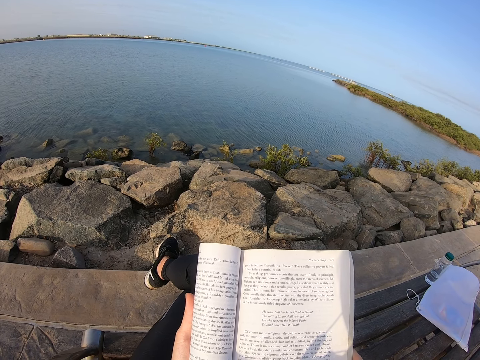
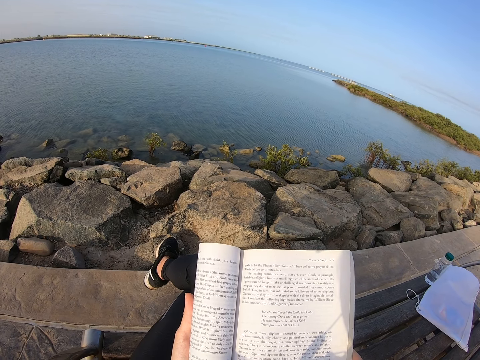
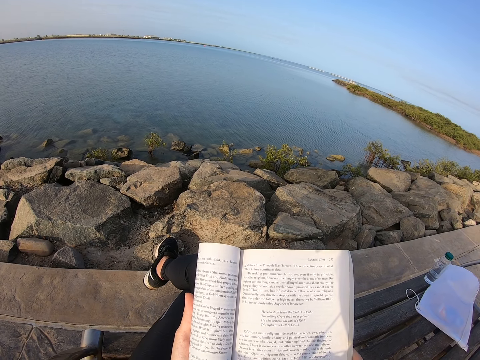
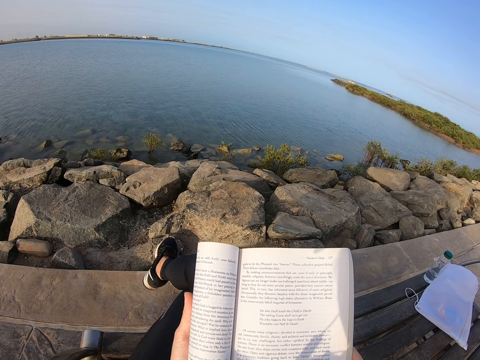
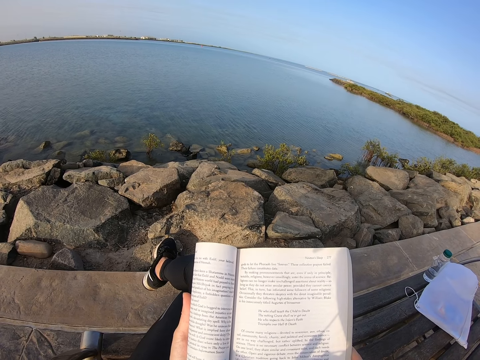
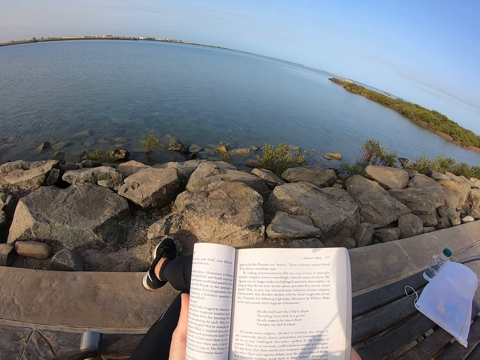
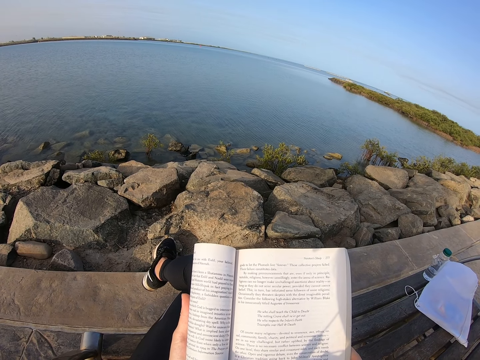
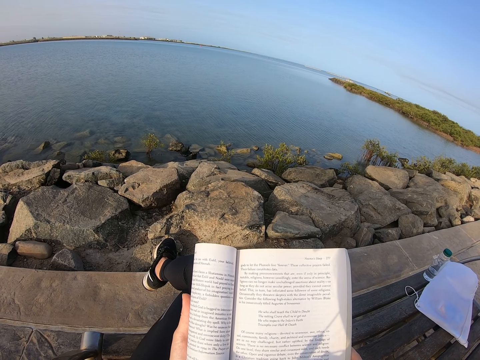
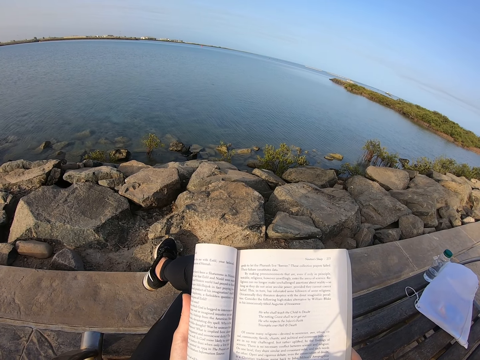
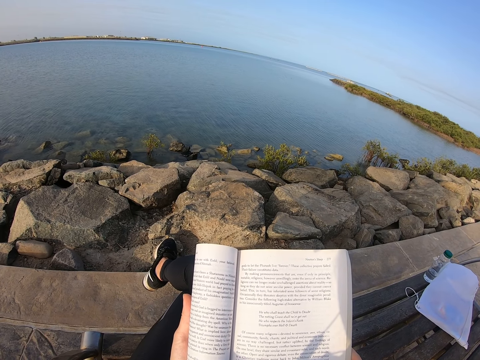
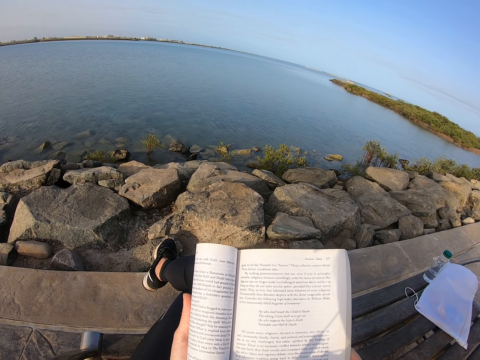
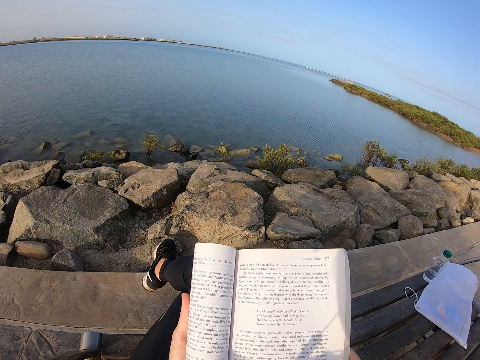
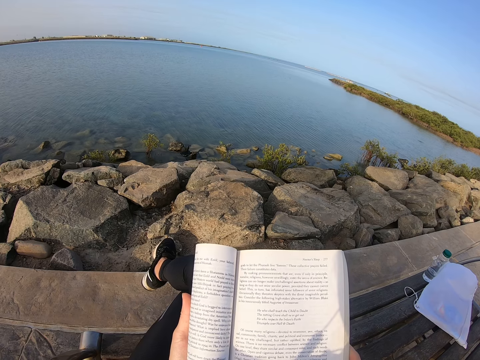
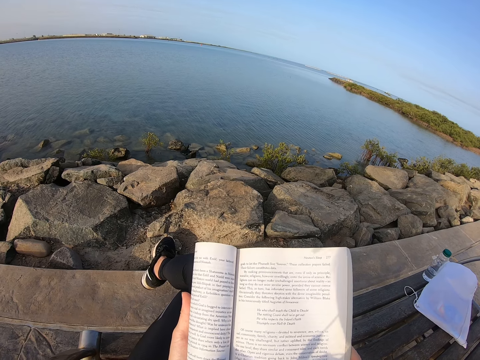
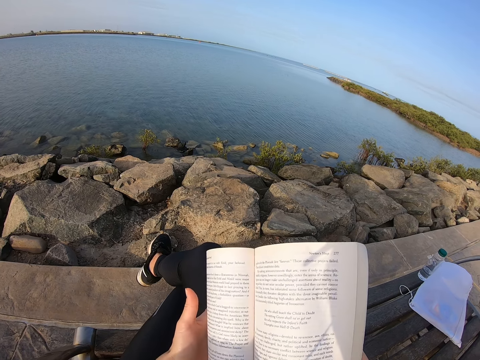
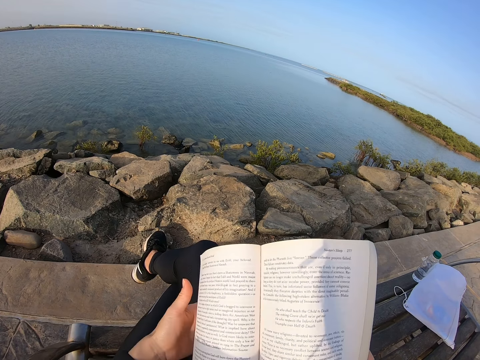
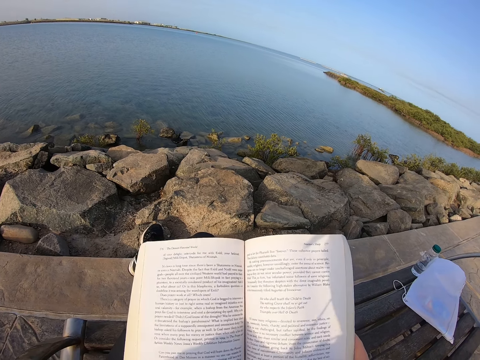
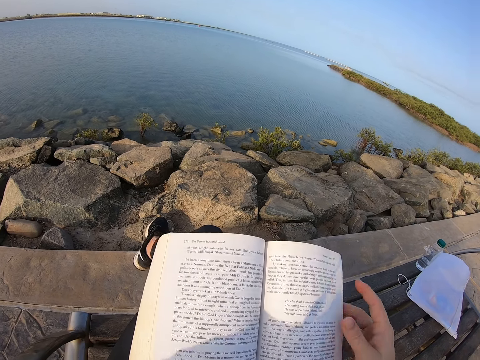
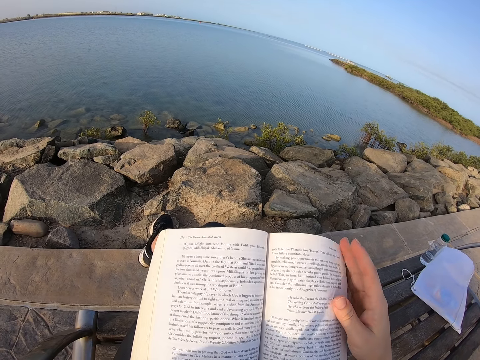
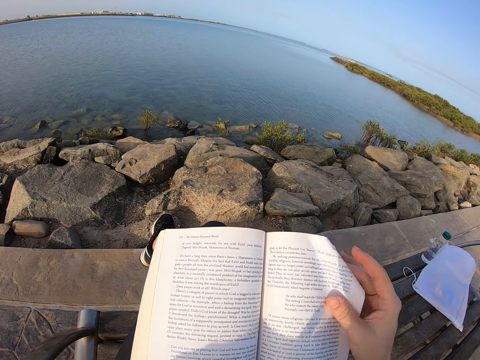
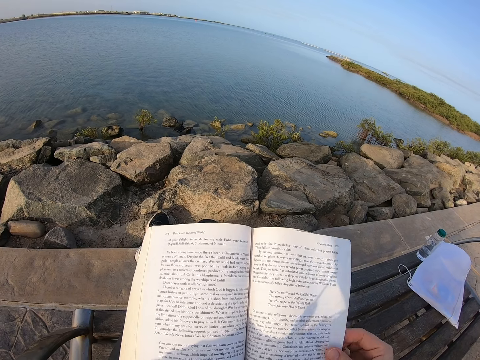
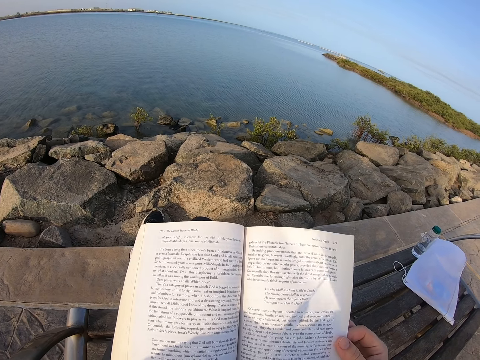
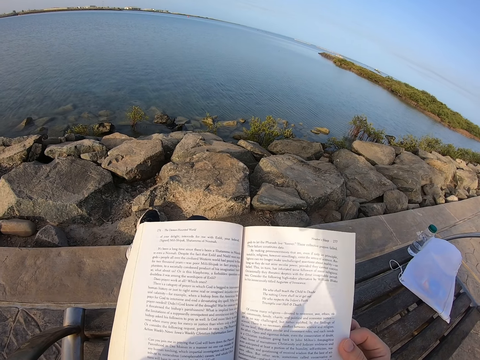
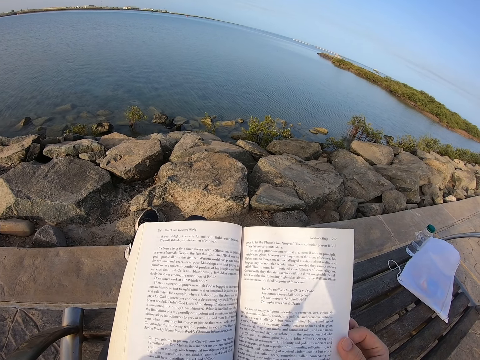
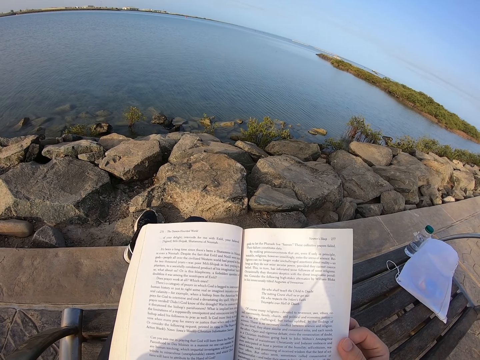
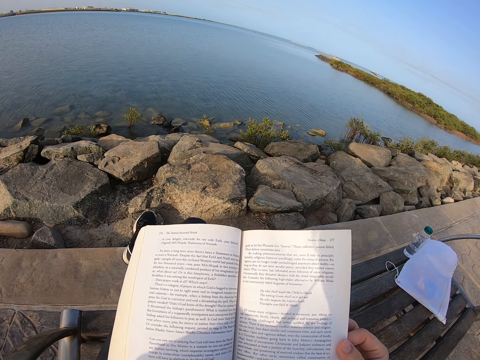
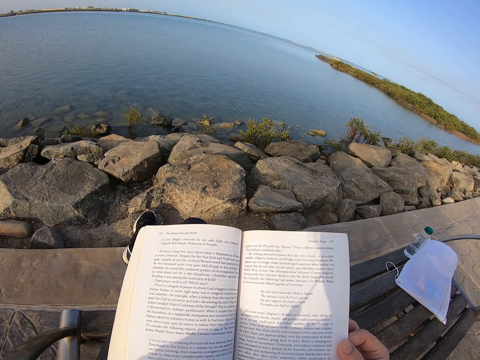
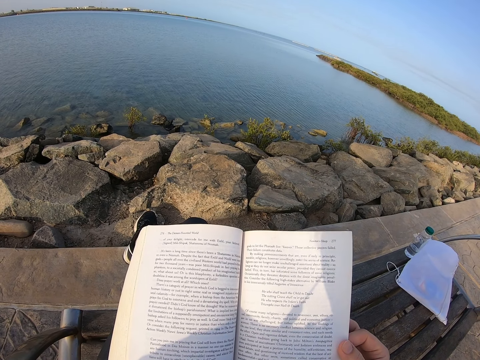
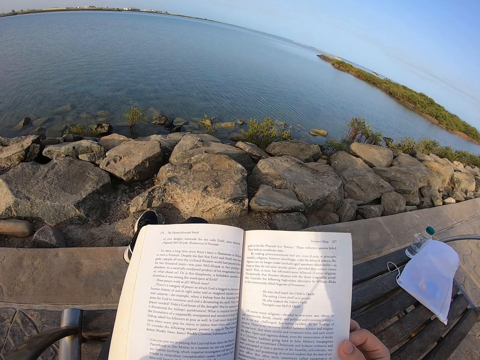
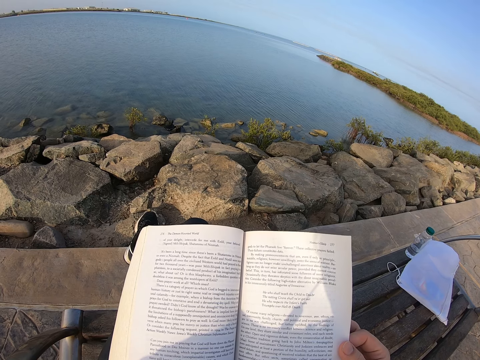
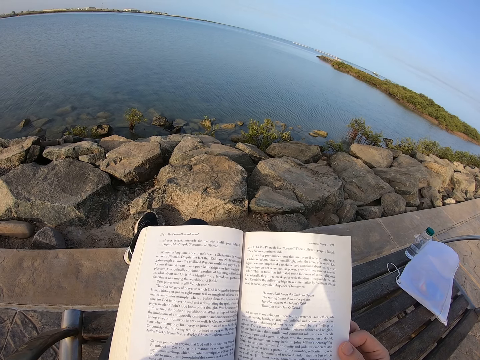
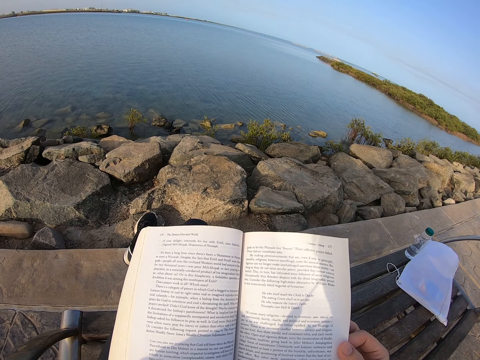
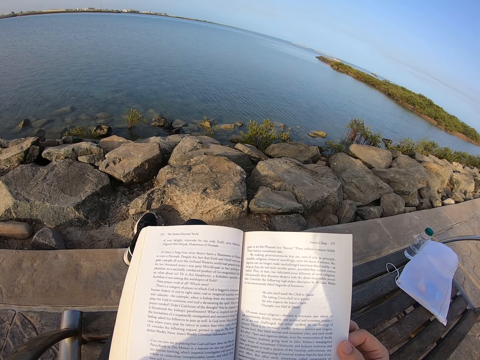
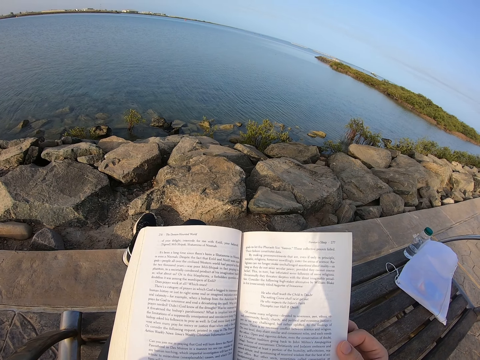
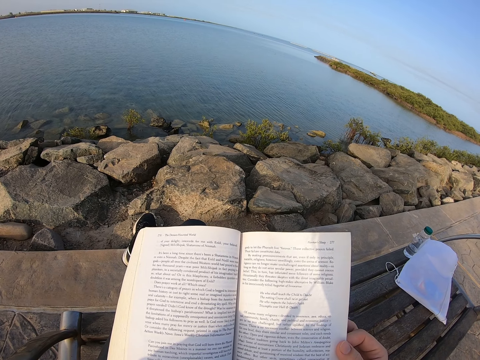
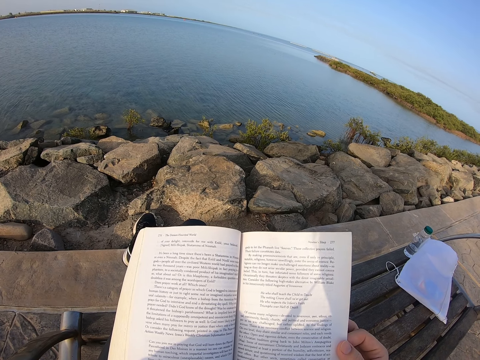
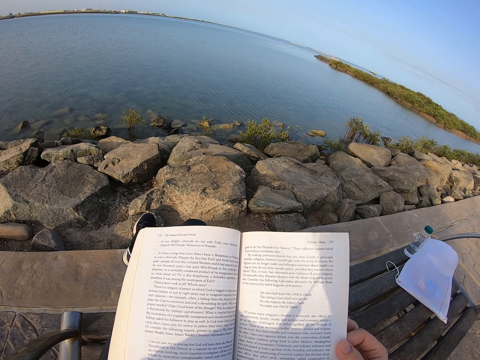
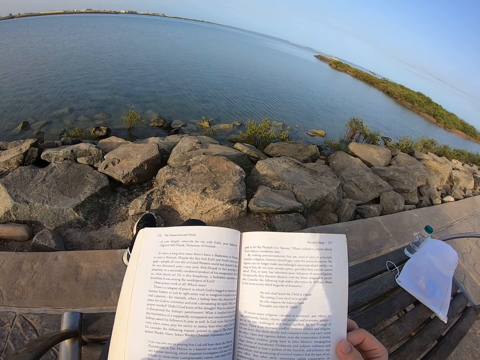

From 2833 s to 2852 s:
The camera wearer adjusts a book. They unfold the book. They hold a page. They touch the page on the book. They read the book.

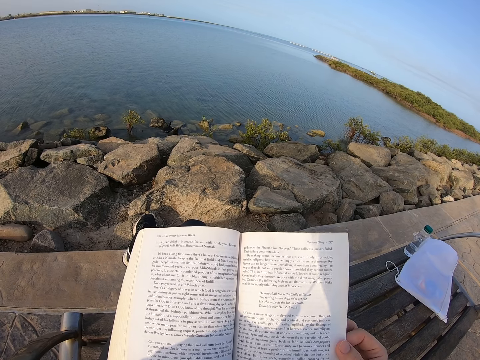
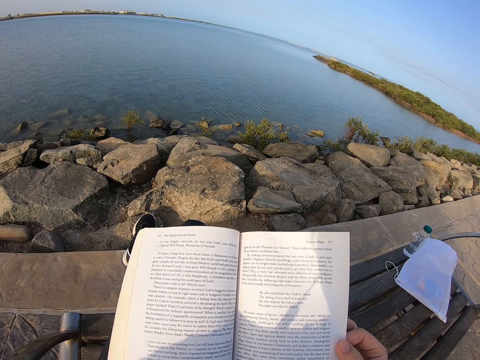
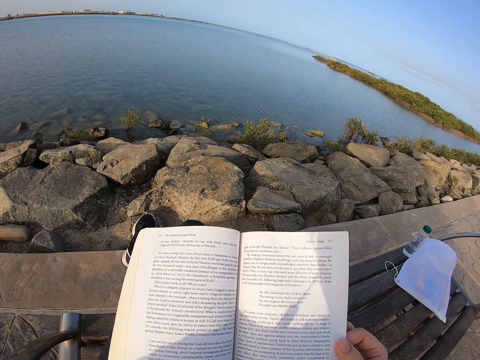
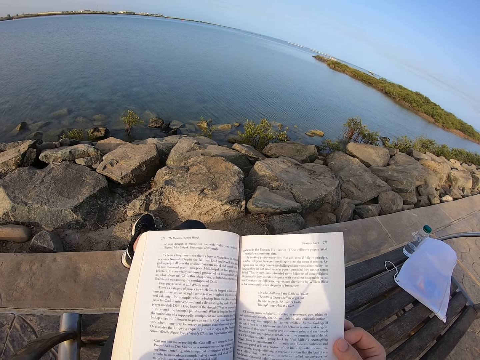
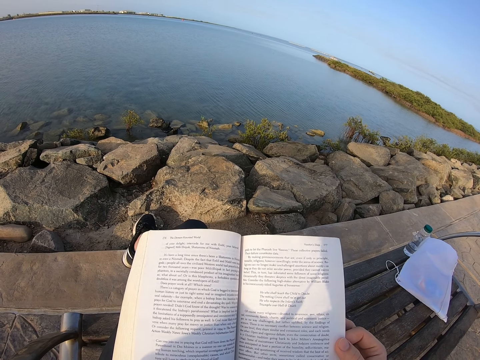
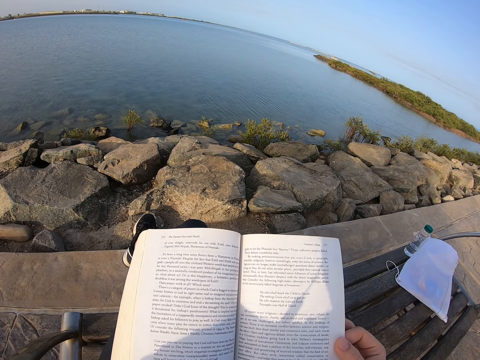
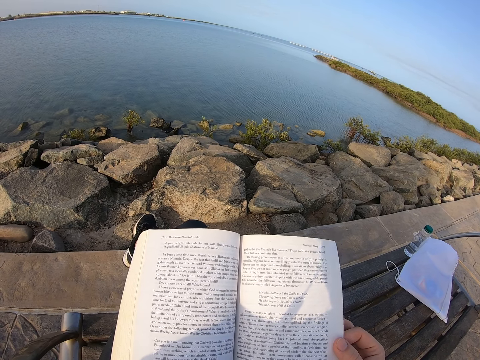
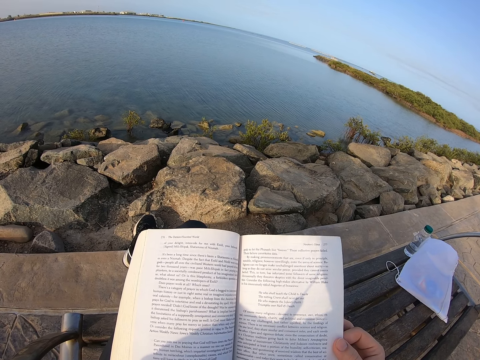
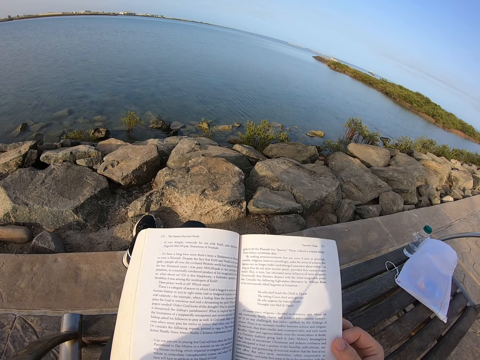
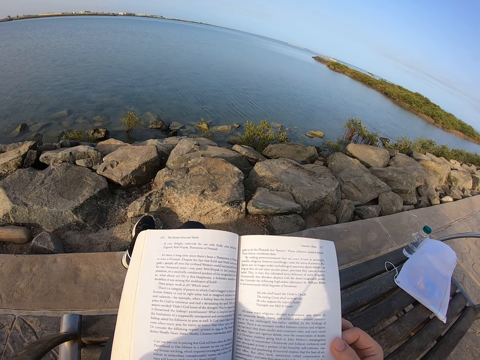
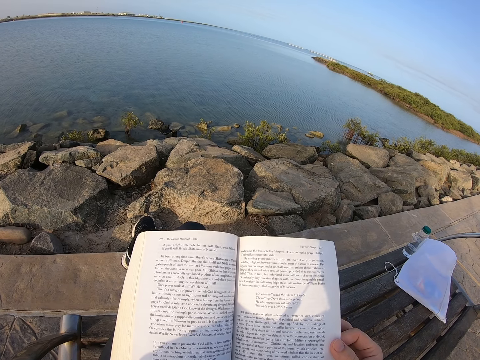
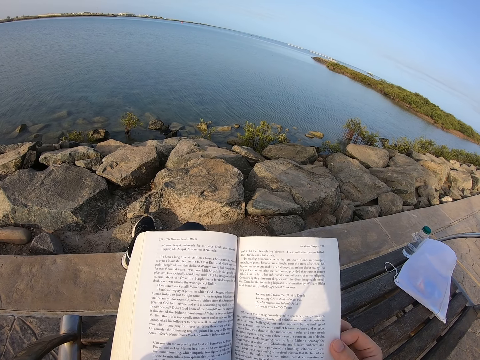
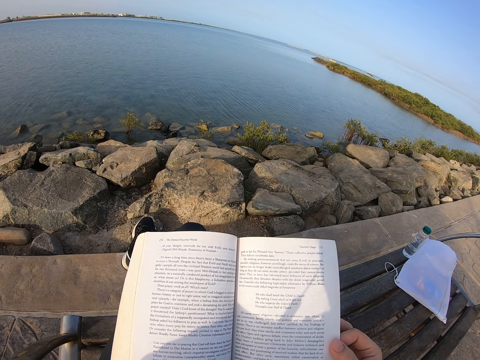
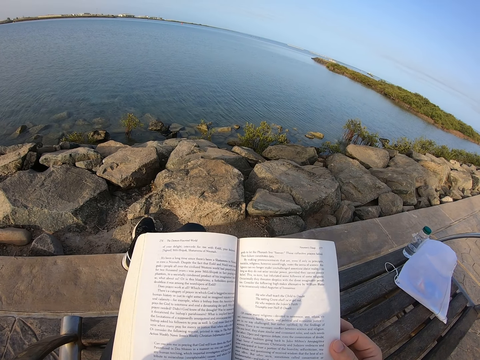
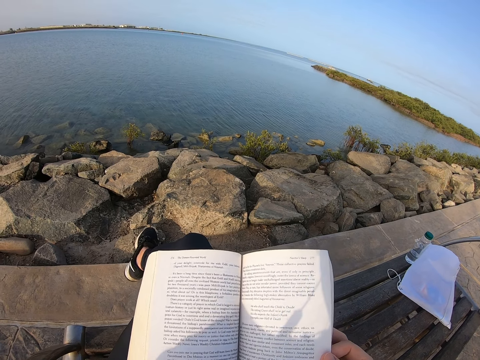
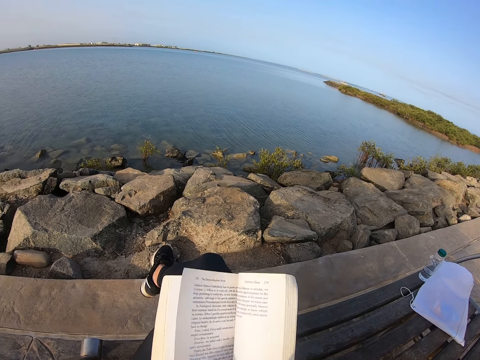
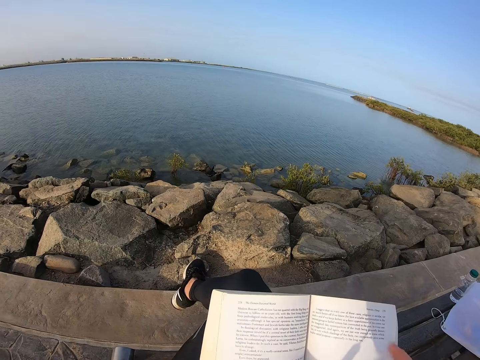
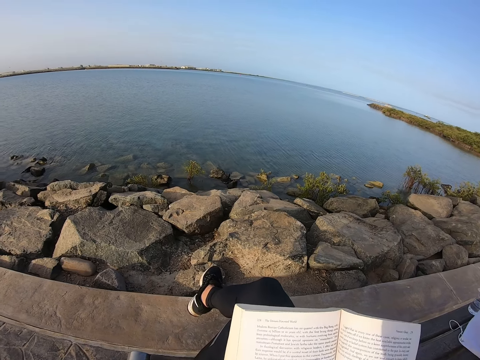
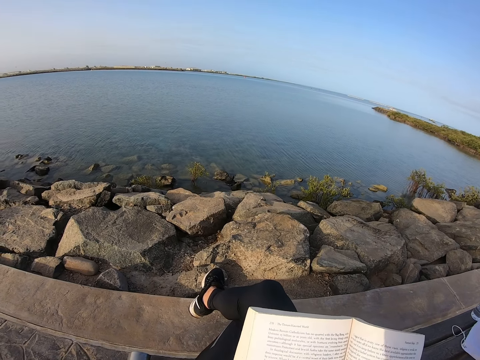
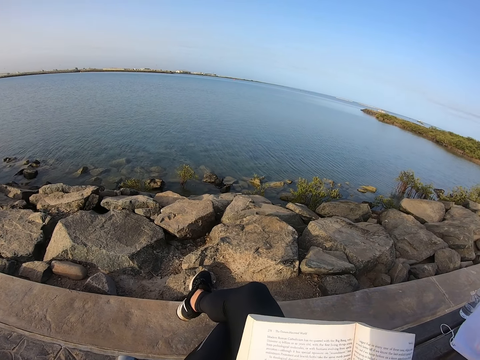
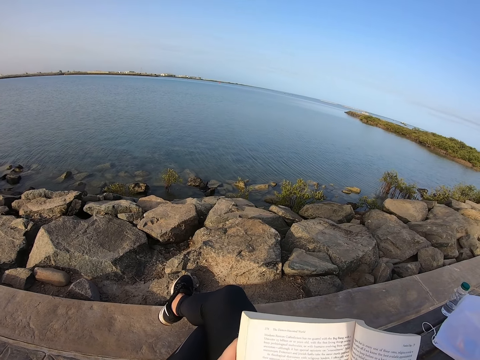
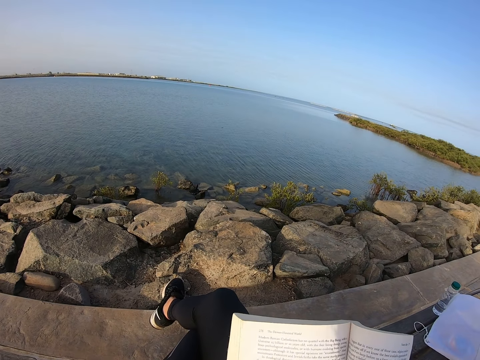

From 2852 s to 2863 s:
The camera wearer flips a page on the book. They read the book.
